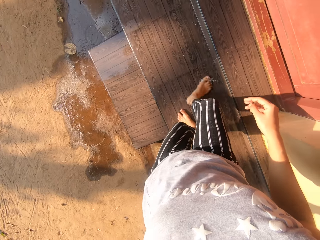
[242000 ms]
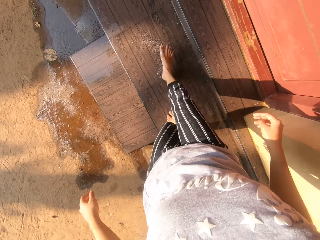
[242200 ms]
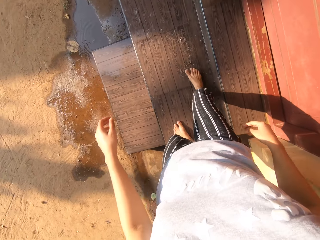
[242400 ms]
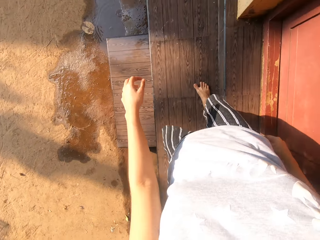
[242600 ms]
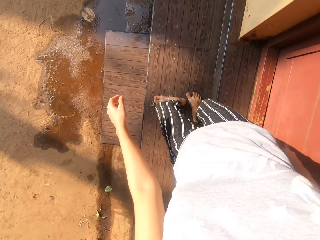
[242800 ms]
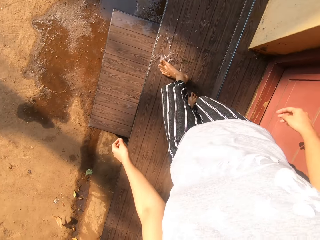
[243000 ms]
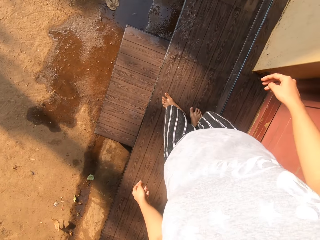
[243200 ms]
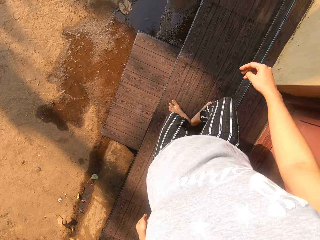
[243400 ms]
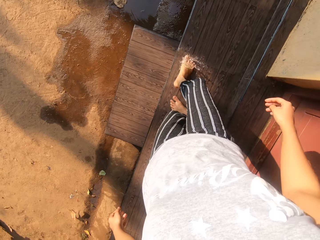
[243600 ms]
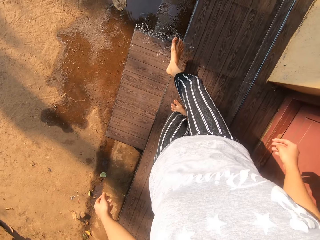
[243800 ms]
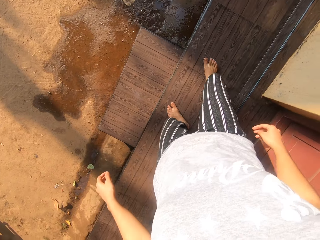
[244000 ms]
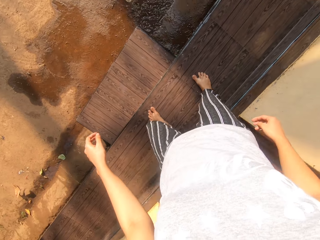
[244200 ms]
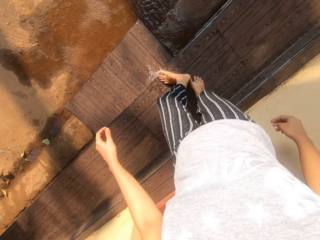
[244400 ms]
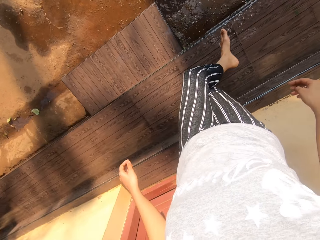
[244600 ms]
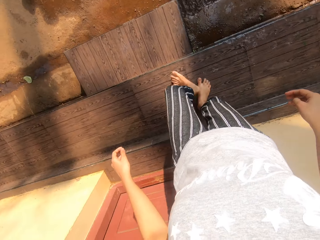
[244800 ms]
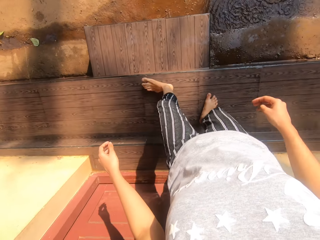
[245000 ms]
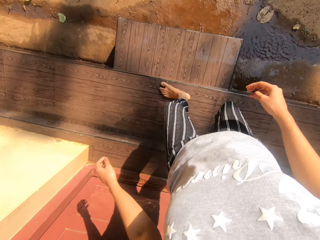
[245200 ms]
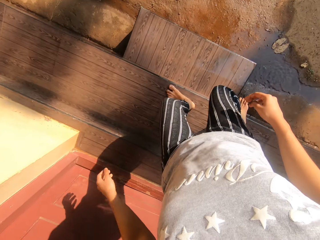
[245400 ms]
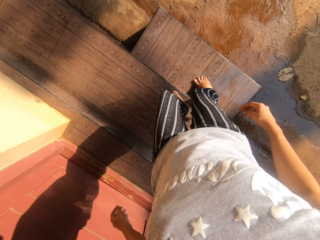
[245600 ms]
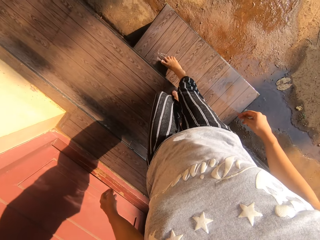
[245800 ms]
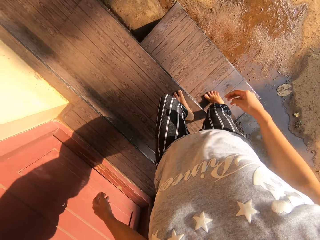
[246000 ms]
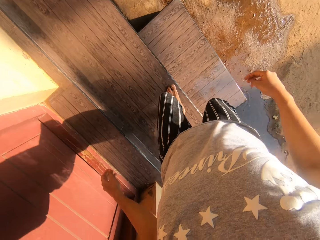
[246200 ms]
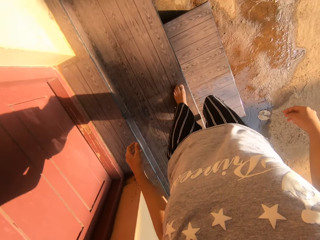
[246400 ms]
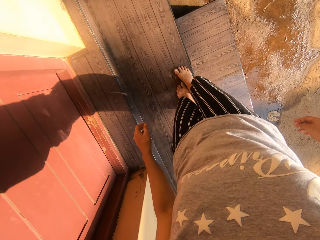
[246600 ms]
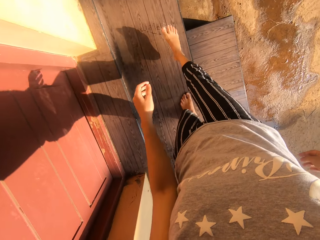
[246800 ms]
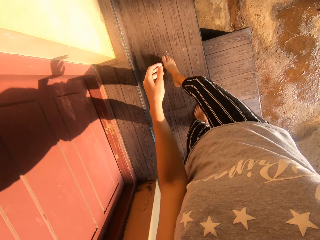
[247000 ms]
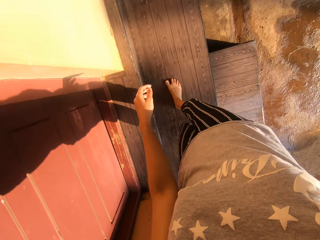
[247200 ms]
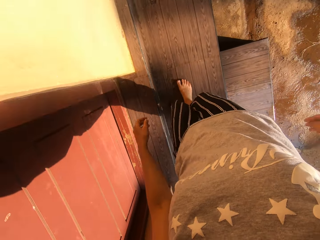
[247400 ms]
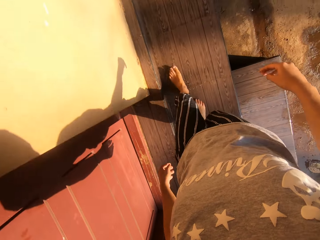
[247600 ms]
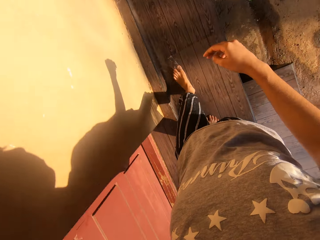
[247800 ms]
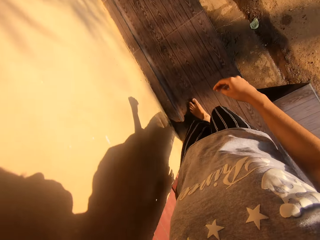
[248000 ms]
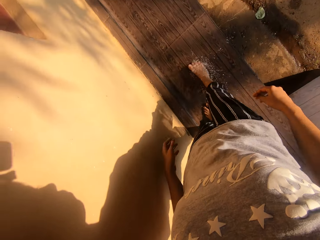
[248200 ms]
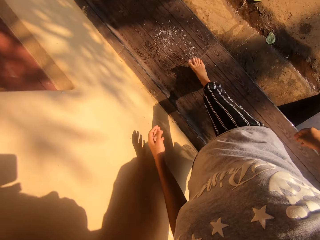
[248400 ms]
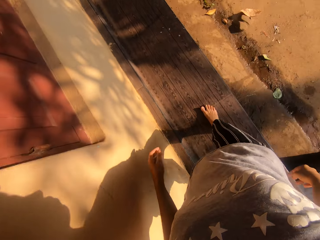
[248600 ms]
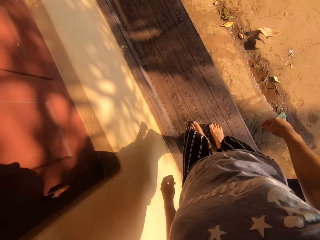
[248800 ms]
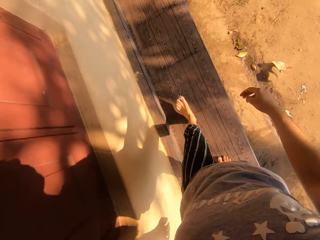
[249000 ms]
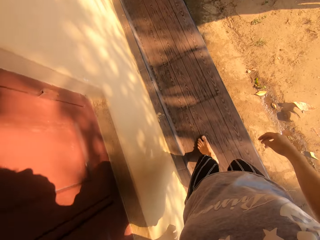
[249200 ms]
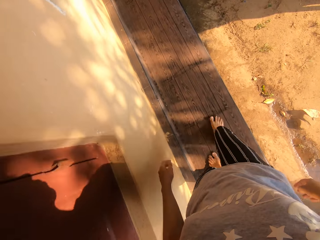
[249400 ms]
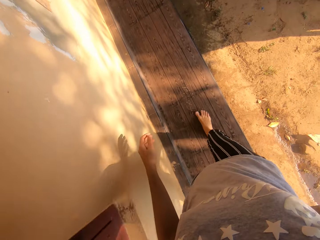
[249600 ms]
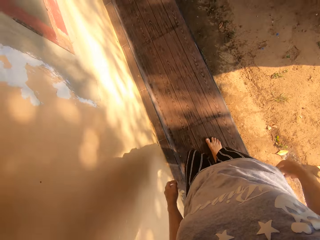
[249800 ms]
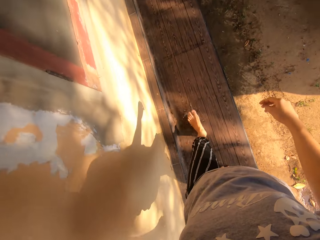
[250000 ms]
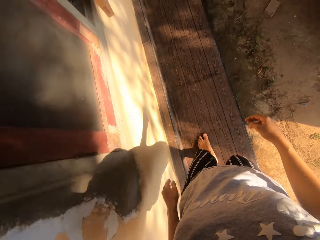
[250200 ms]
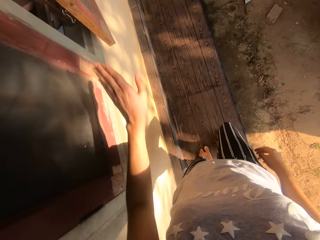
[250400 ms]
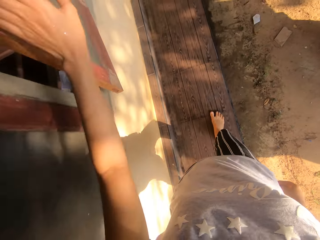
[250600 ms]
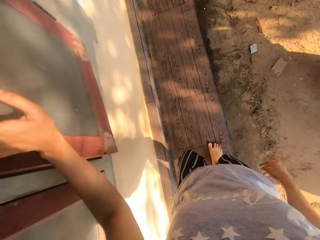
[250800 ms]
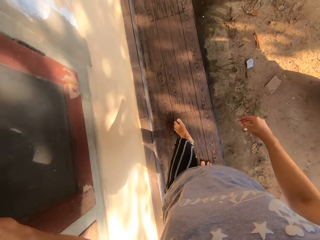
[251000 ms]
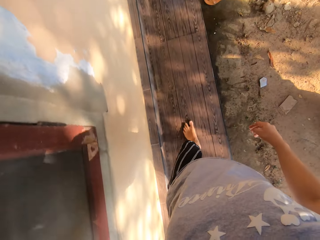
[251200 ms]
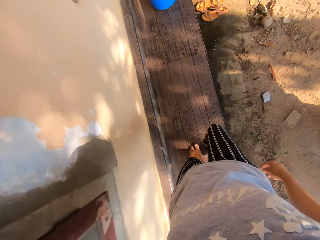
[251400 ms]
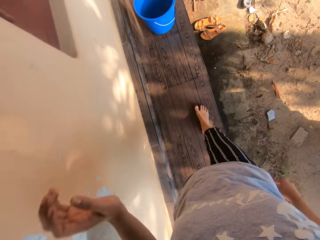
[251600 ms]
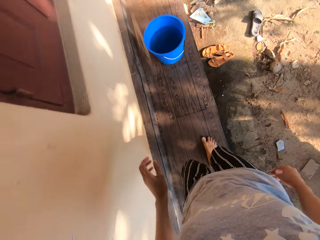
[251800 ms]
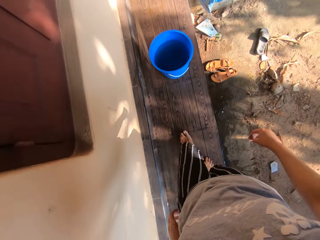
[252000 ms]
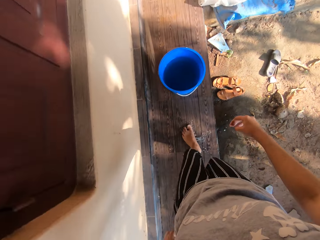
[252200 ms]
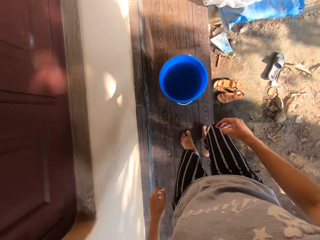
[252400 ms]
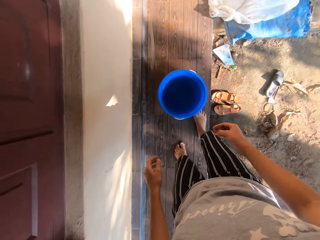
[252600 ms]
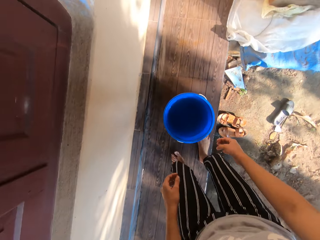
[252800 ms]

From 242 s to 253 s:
The camera wearer removes water with feet on the floor. She closes the window with her left hand.

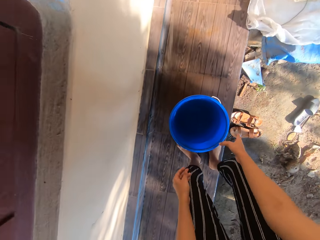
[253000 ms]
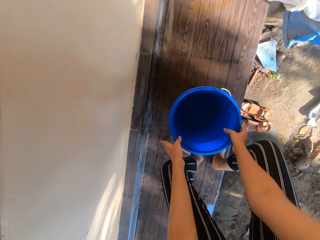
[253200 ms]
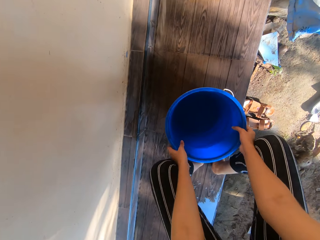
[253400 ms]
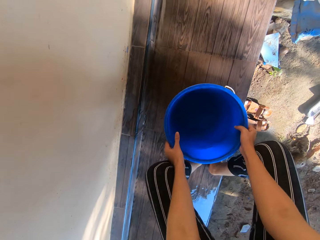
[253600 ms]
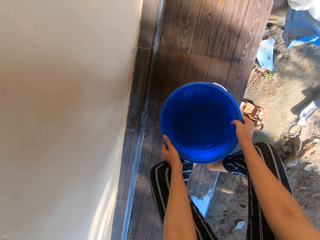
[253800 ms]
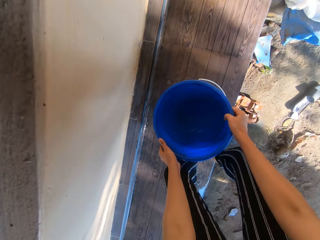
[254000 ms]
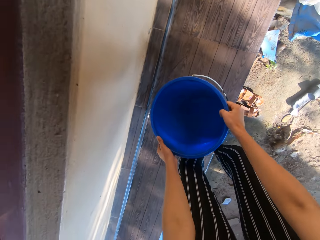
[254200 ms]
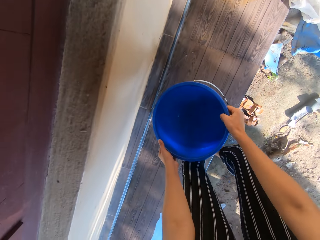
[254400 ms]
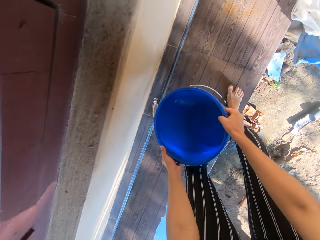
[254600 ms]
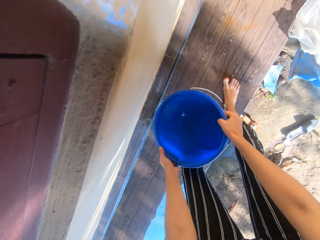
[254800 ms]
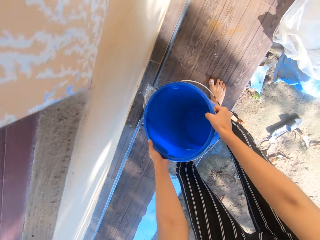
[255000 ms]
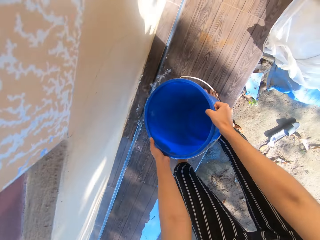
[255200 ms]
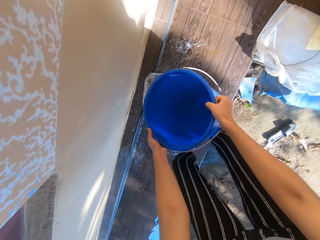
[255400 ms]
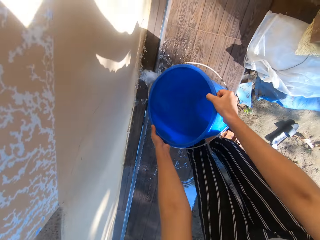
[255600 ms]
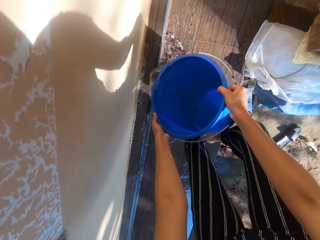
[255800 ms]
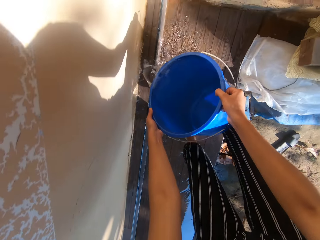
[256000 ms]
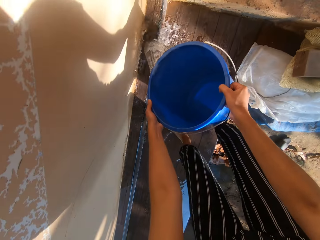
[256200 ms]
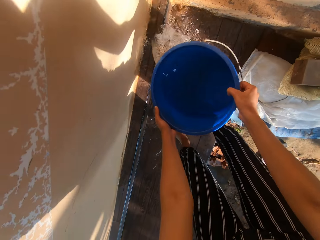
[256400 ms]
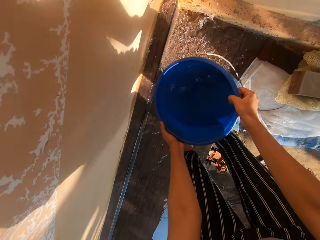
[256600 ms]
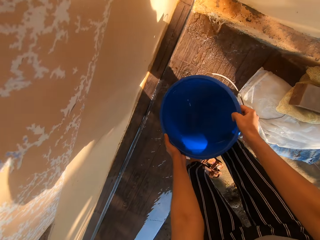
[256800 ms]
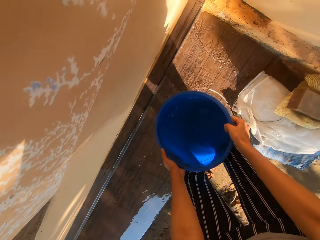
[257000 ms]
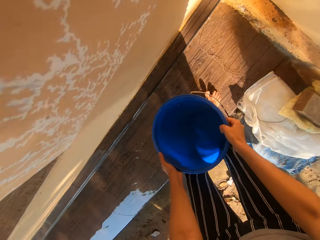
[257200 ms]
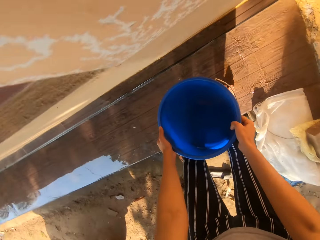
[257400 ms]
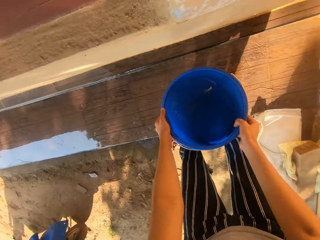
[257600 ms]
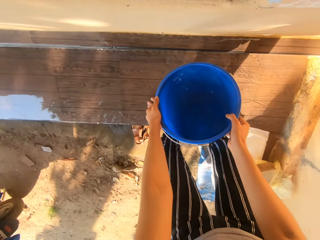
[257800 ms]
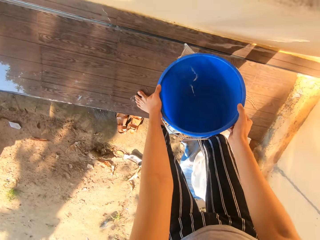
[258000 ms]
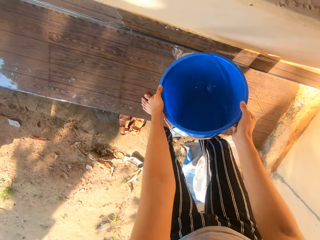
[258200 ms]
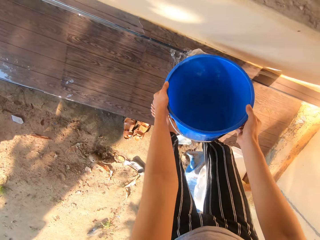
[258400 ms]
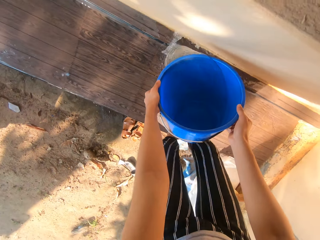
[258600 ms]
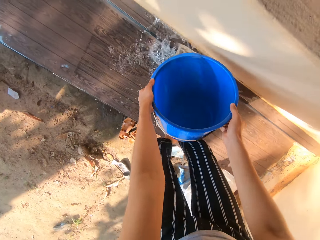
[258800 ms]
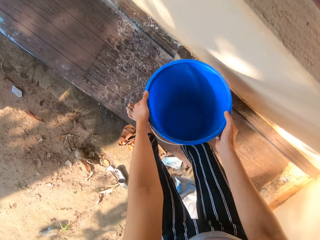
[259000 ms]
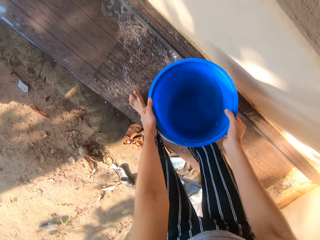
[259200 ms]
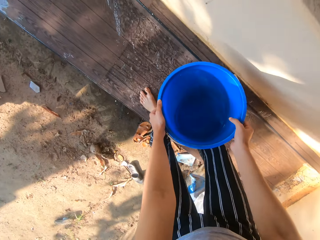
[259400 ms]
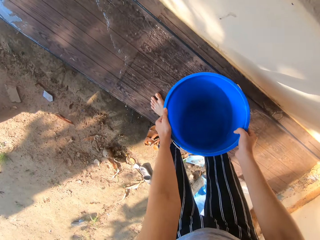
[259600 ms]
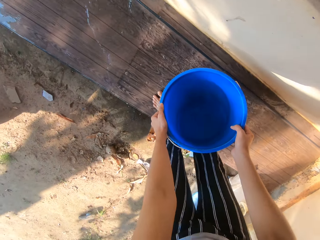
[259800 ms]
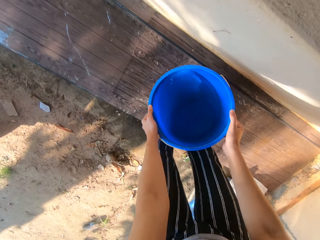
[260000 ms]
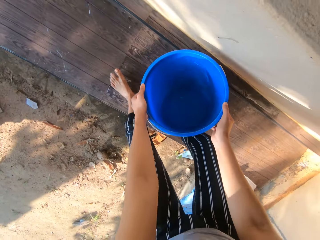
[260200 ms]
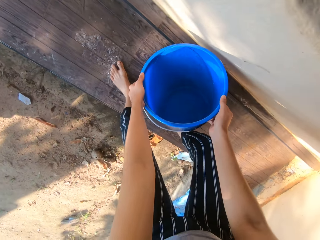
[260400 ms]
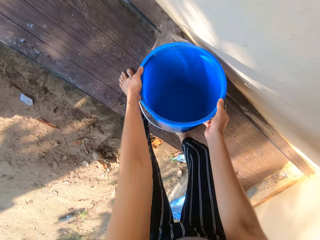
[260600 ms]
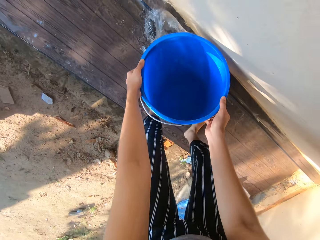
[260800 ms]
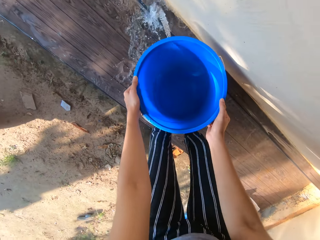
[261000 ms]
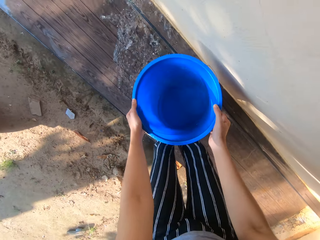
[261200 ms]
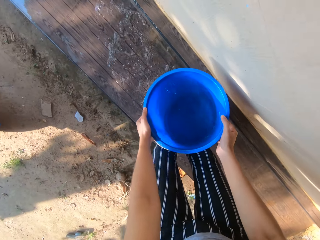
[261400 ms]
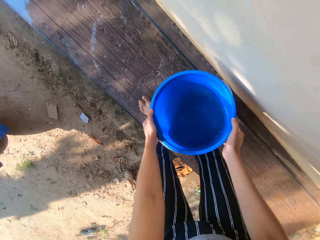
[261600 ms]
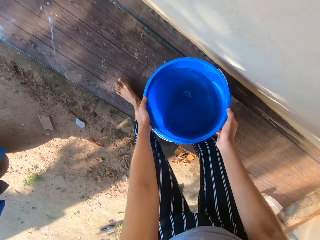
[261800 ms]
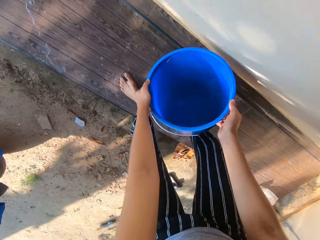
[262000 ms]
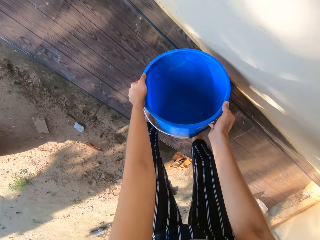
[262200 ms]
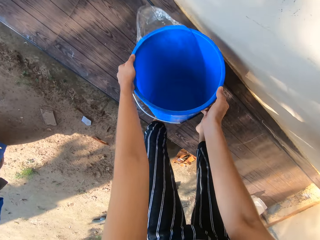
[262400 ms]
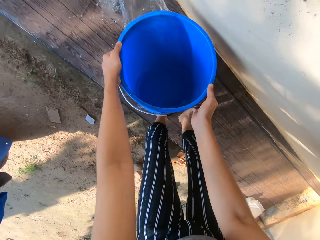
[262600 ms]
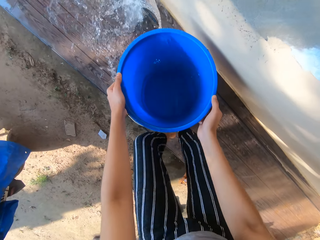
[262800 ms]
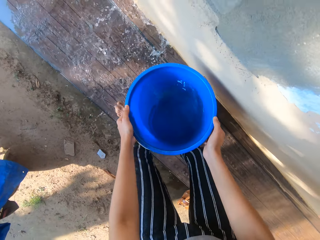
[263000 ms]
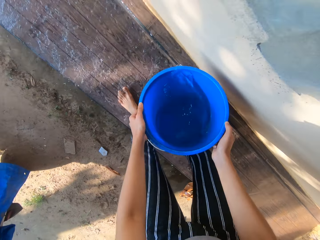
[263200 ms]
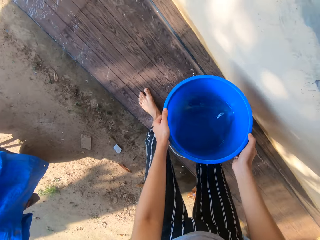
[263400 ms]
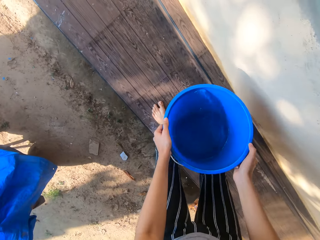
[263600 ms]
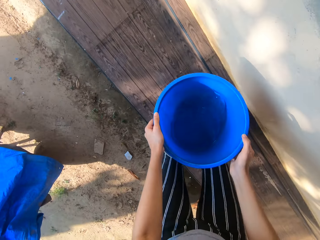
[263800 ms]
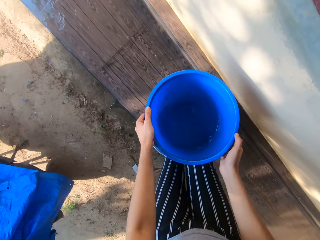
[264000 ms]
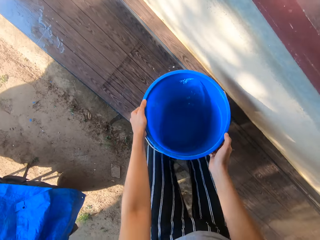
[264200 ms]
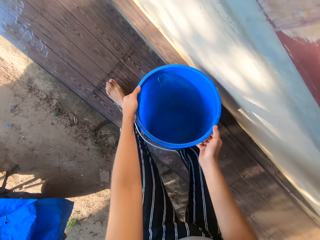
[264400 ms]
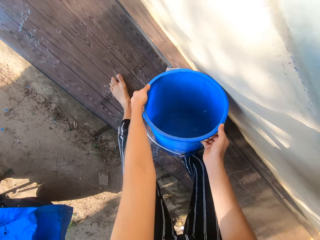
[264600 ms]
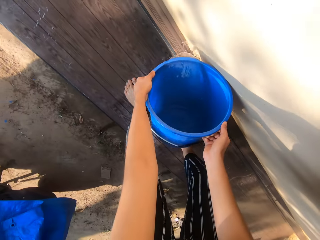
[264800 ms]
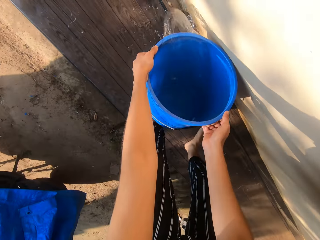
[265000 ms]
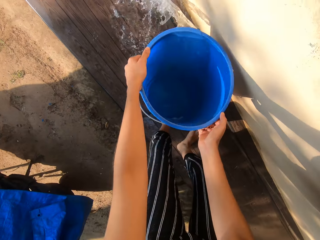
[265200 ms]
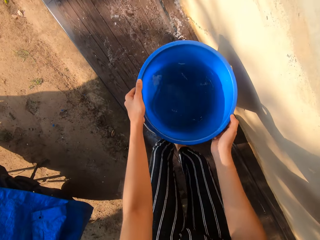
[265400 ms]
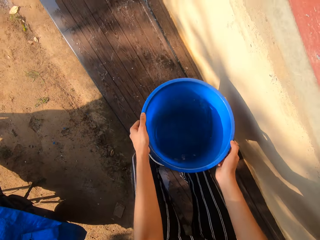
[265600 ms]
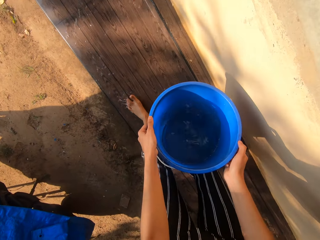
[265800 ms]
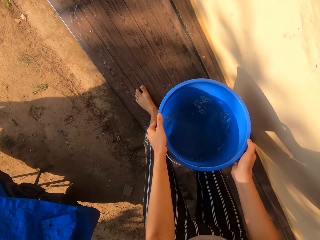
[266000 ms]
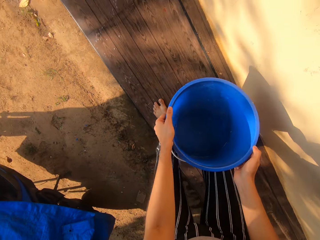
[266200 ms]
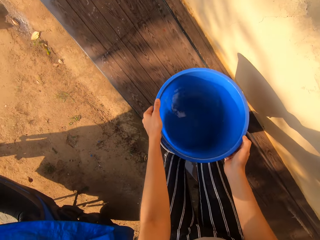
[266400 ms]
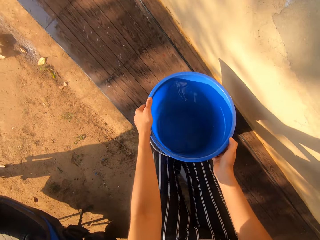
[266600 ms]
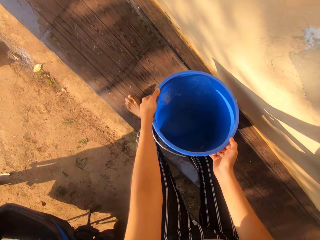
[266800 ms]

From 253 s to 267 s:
The camera wearer picks up the bucket from the step with both hands. They pour water on the step from the bucket in both hands. They pour water on the step from the bucket in both hands repeatedly.
